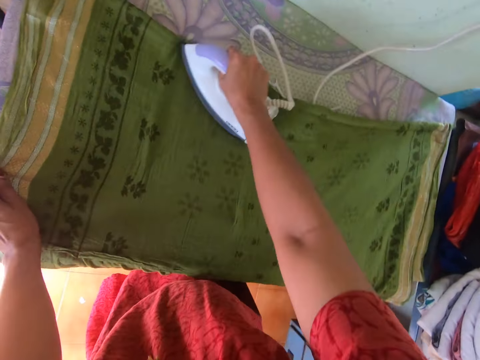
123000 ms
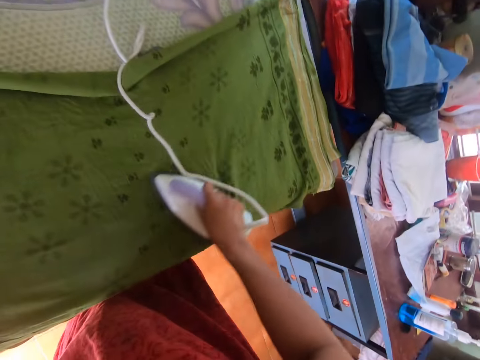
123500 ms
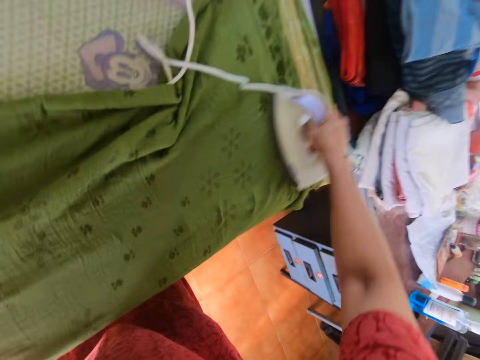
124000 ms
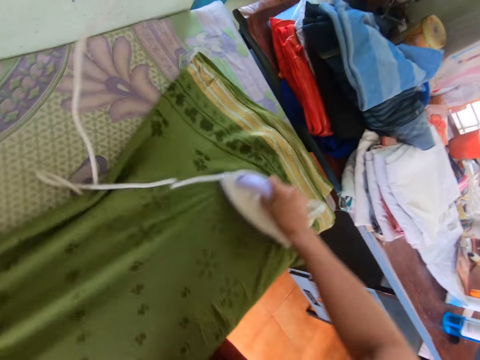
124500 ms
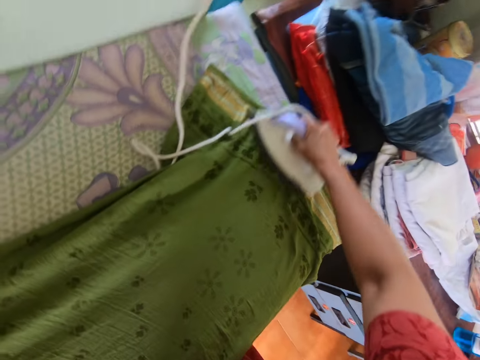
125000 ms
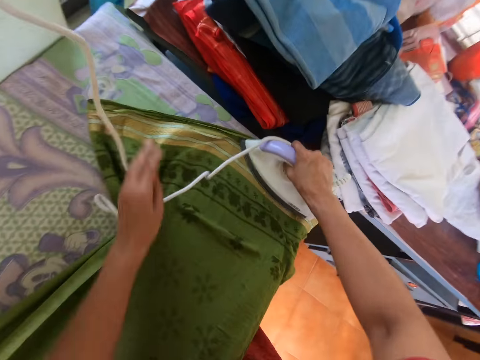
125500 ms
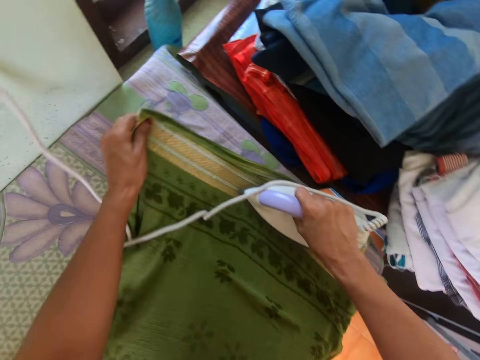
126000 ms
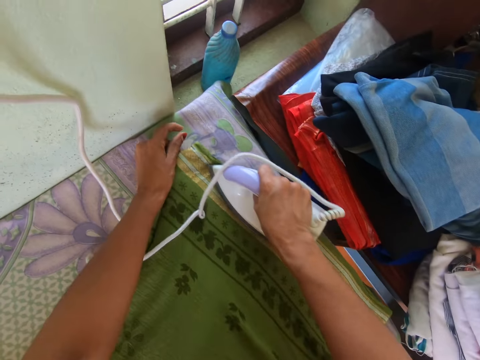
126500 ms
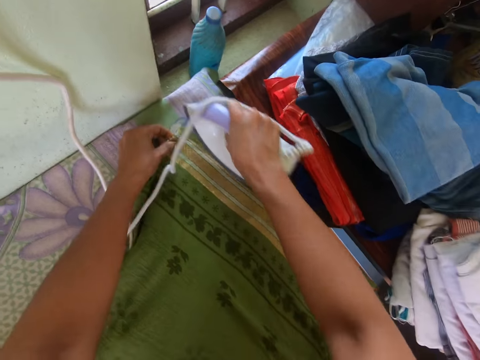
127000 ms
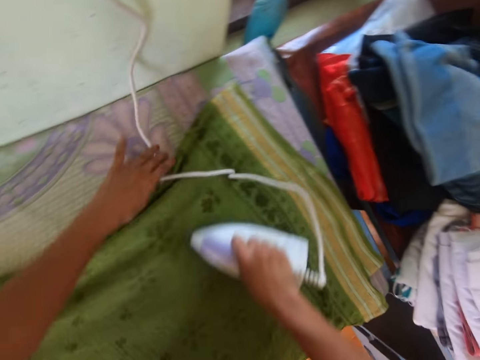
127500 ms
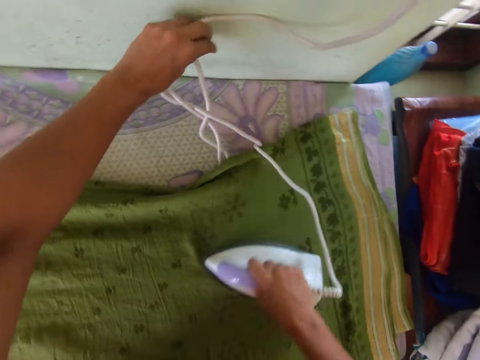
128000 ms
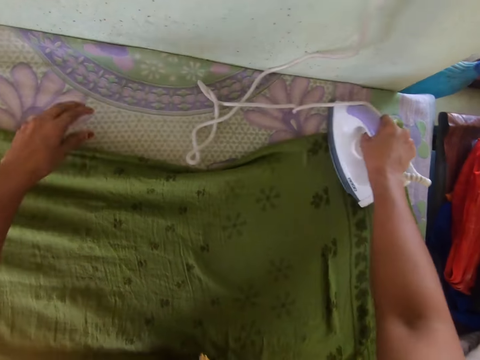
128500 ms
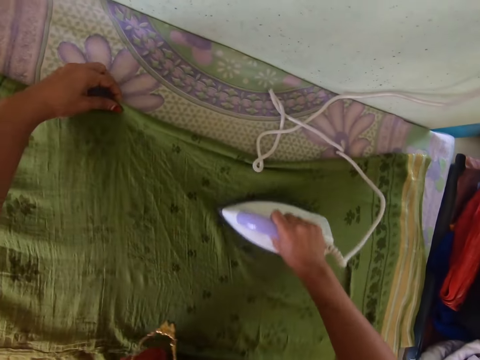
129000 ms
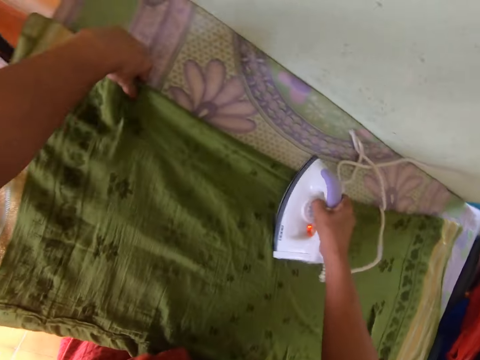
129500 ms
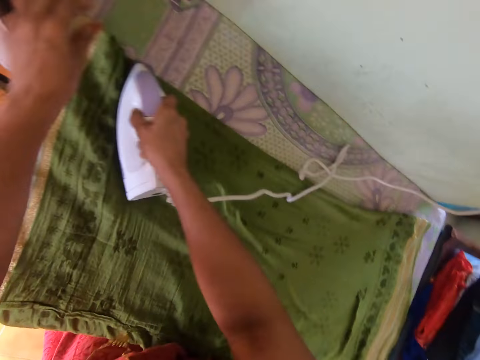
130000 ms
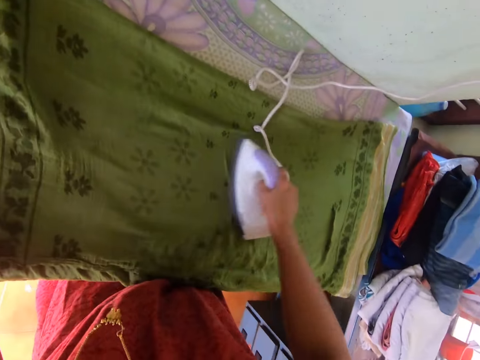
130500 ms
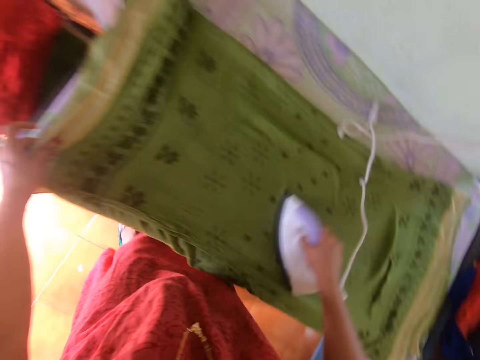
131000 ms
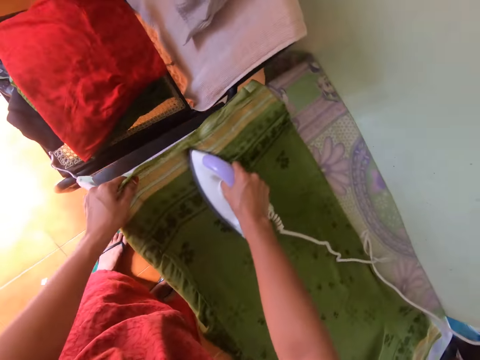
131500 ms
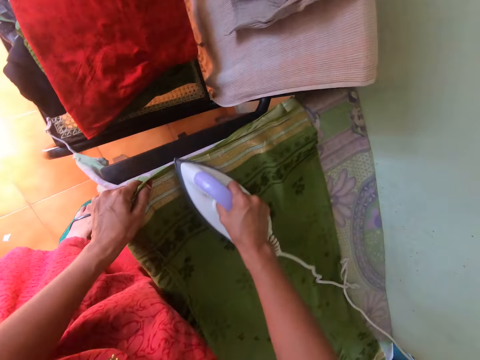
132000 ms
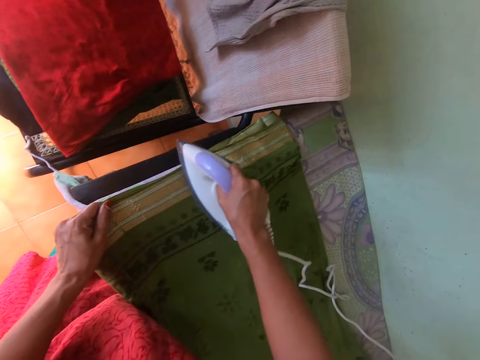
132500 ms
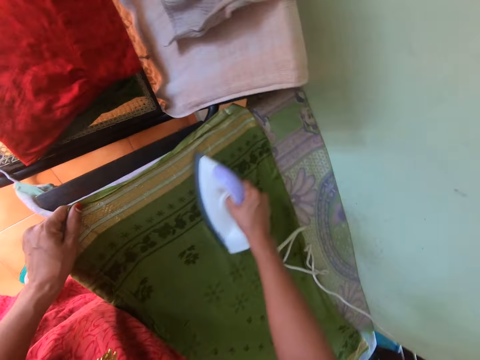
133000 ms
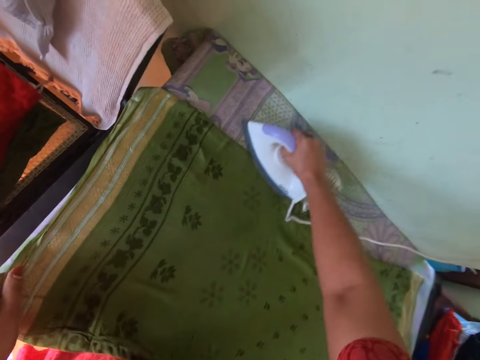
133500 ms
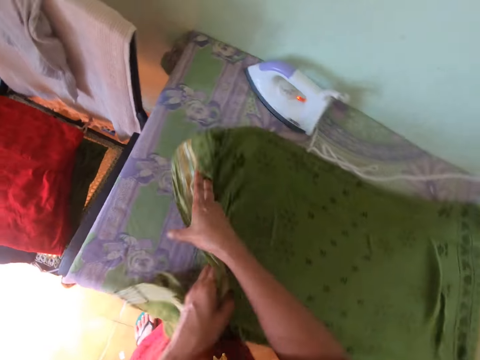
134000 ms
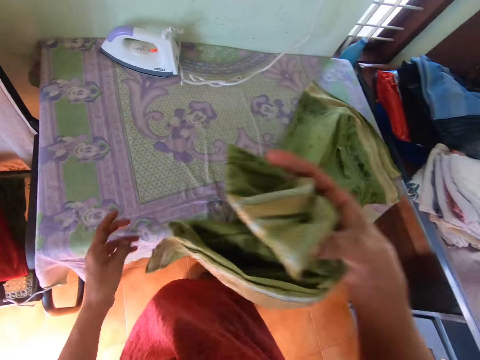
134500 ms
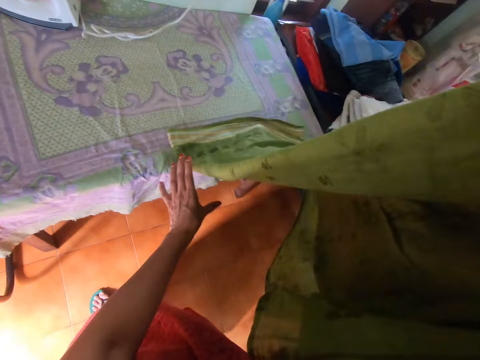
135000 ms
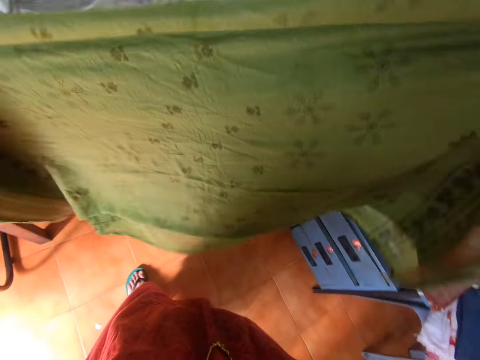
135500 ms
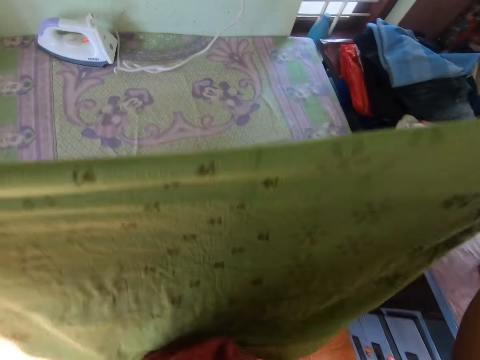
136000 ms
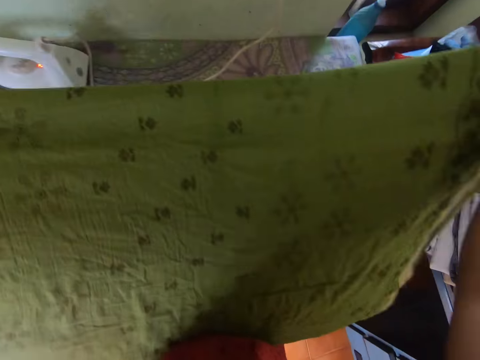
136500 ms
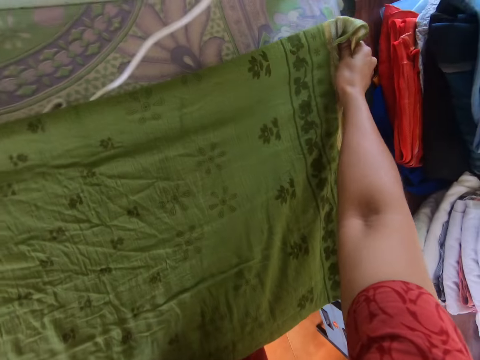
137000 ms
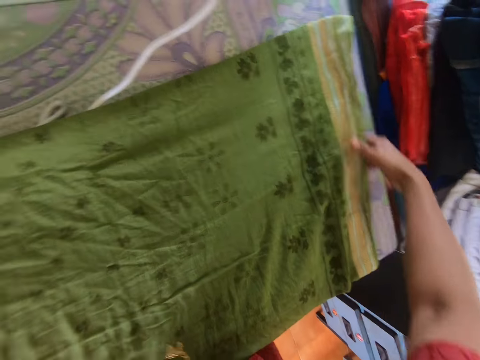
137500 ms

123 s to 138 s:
The camera wearer holds the cloth on the table with her left hand. She pulls the wire of the iron with her left hand. She extends the cloth on the table with her left hand. She drops the iron on the table with her right hand. She picks up the cloth from the table with her left hand. She passes the cloth to her right hand from her left hand. She turns the other side of the cloth. She extends the cloth with both hands. She drops the cloth on the table with both hands.

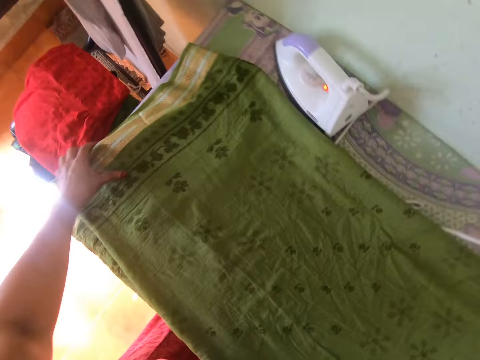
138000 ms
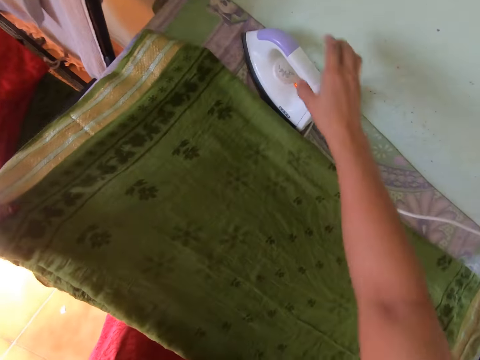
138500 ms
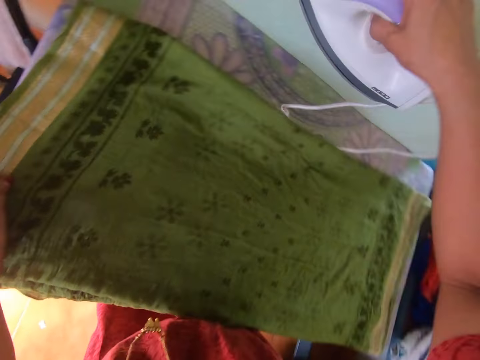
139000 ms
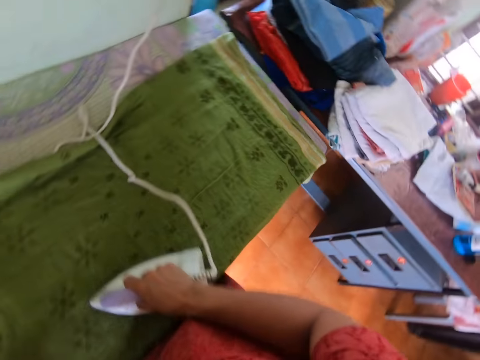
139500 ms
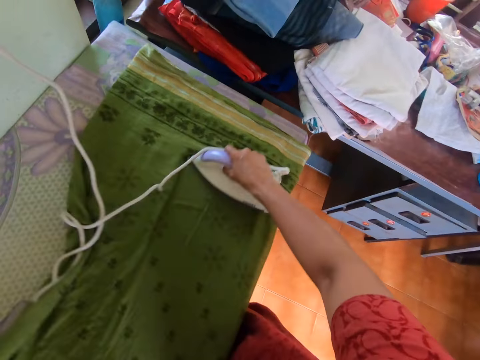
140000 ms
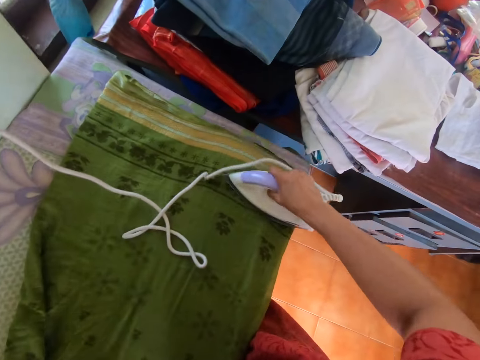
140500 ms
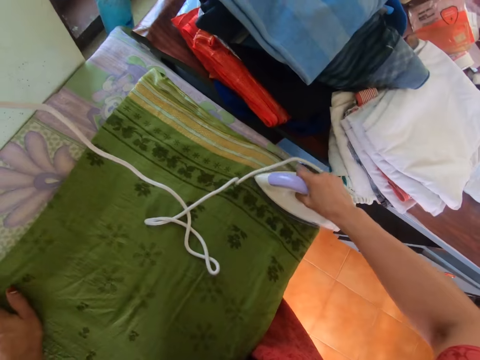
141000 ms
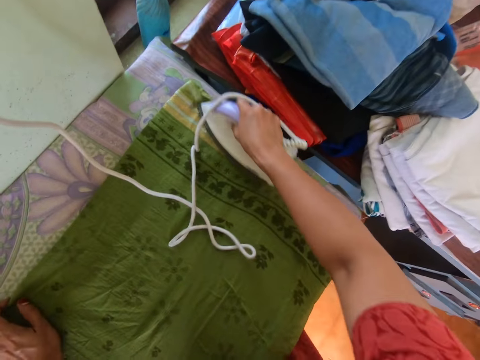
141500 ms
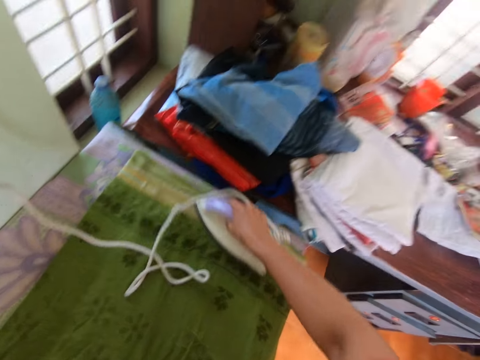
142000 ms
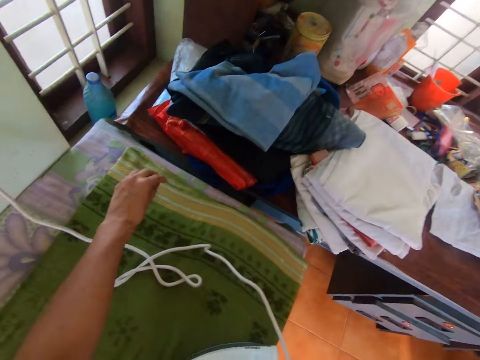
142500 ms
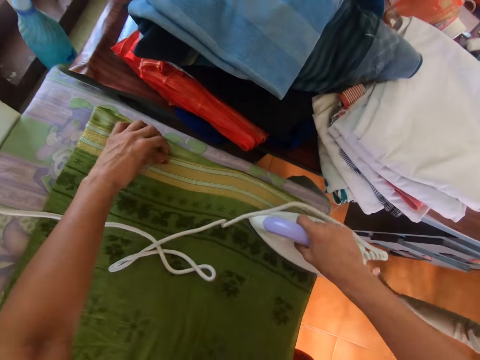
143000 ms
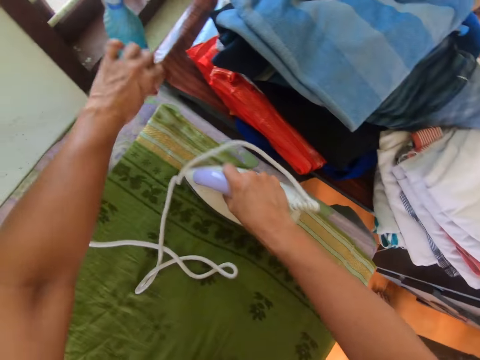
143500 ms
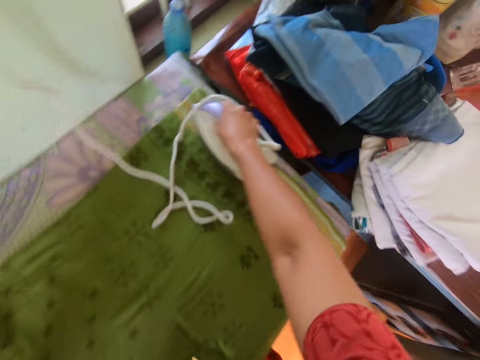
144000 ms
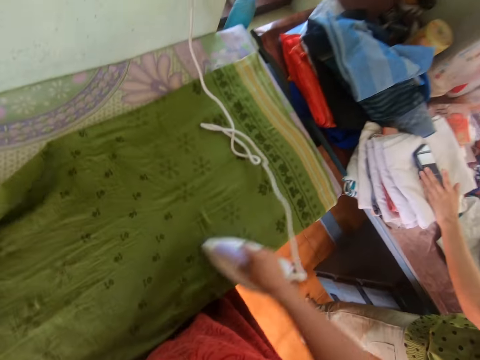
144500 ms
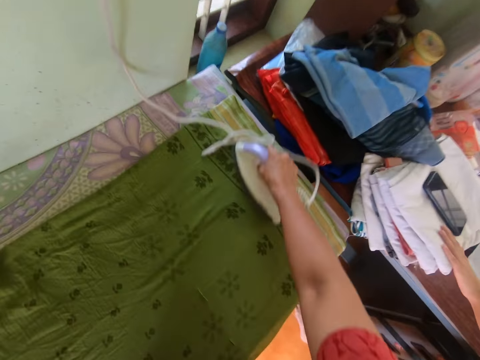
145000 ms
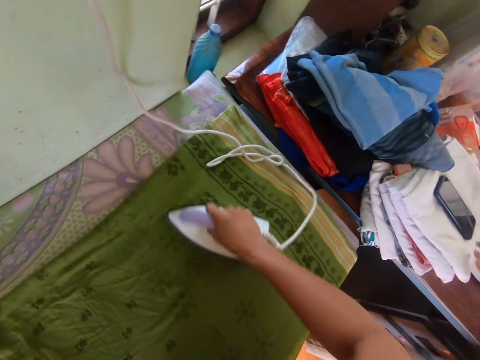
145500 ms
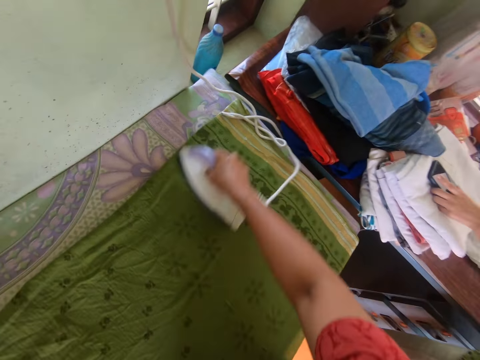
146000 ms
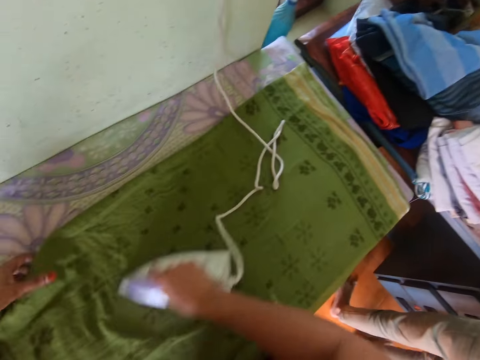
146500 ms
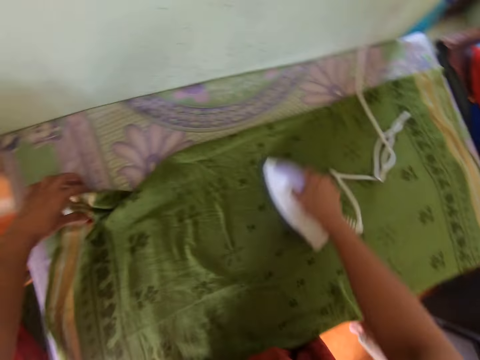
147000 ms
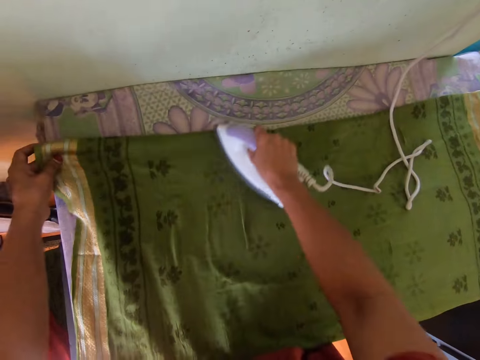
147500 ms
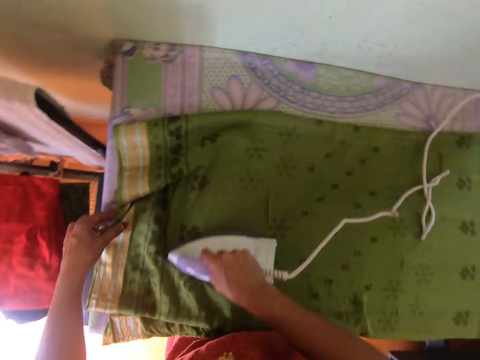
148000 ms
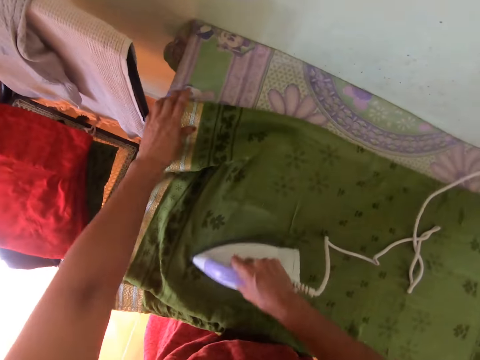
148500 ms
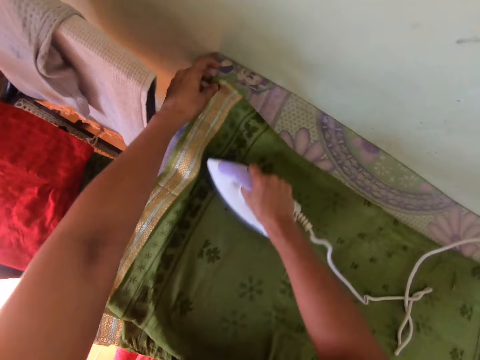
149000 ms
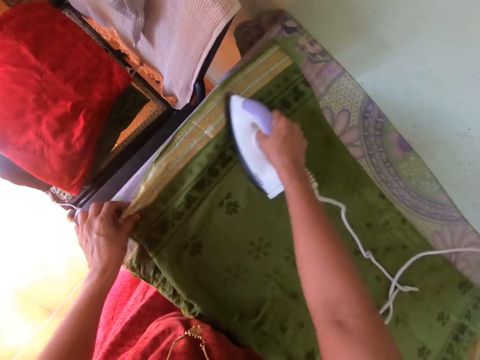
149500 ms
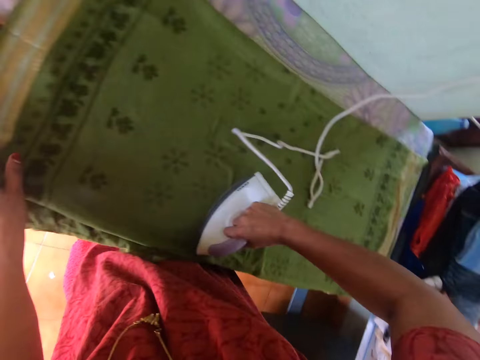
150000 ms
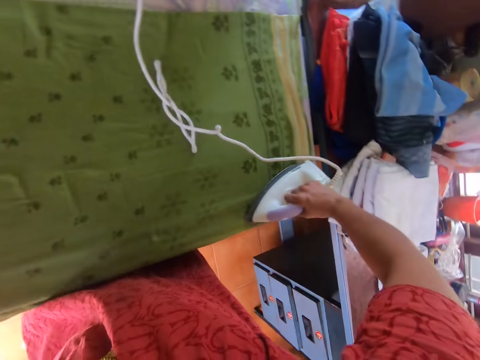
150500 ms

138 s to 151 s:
The camera wearer extends the cloth on the table with her left hand. She picks up the iron from the table with her right hand. She presses the cloth on the table with the iron in her right hand. A woman converses with the camera wearer. The camera wearer places her left hand on the cloth on the table. She slides her left hand on the cloth on the table with her left hand. The woman drops a phone on a cloth on the table with her left hand. The woman touches the phone on the cloth with her left hand. The camera wearer extends the cloth on the table with her left hand.
